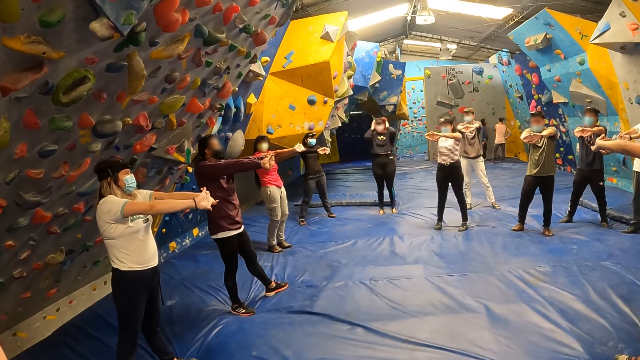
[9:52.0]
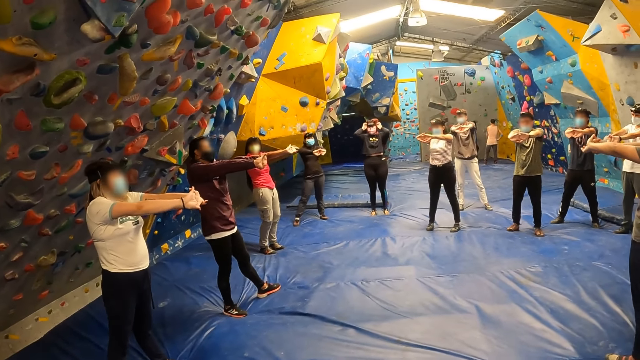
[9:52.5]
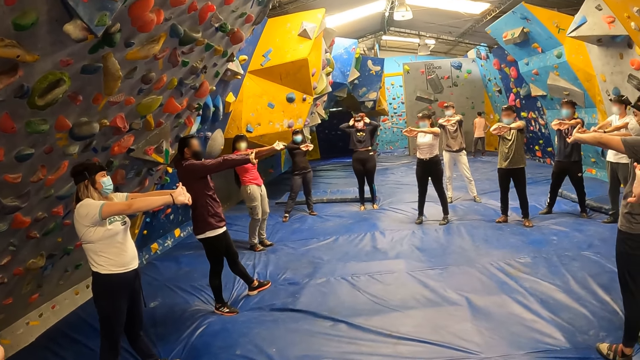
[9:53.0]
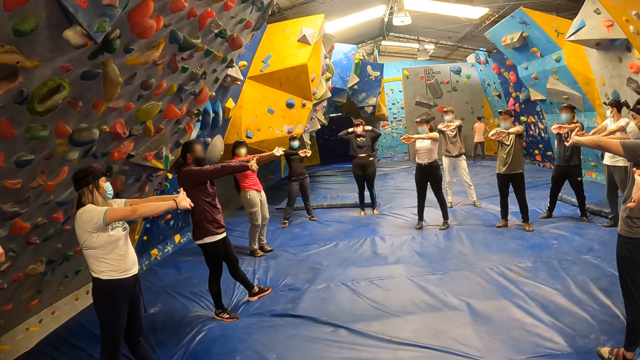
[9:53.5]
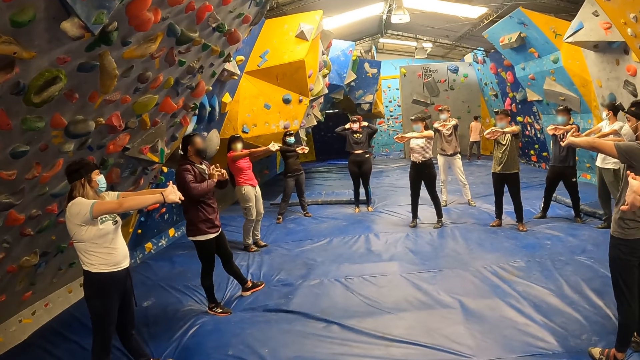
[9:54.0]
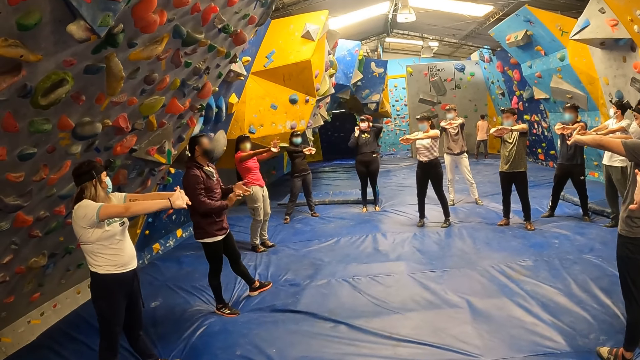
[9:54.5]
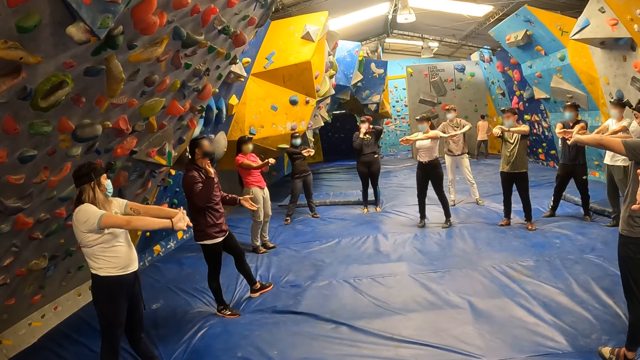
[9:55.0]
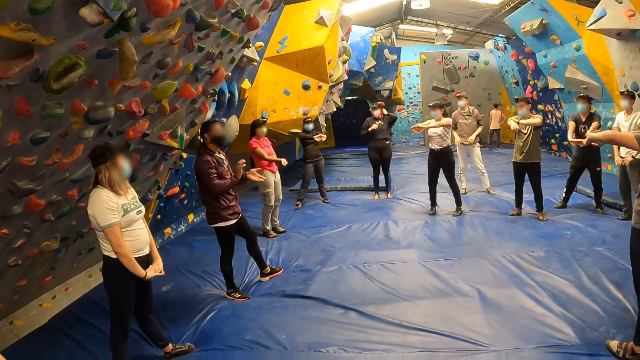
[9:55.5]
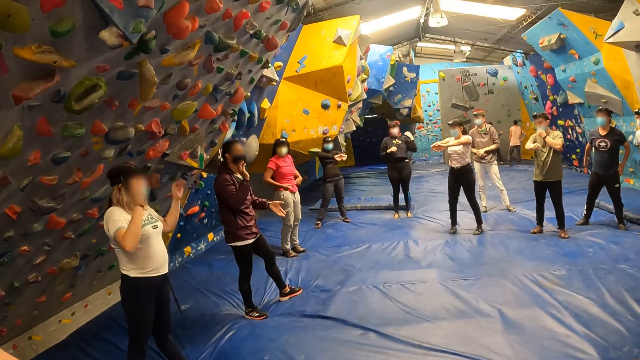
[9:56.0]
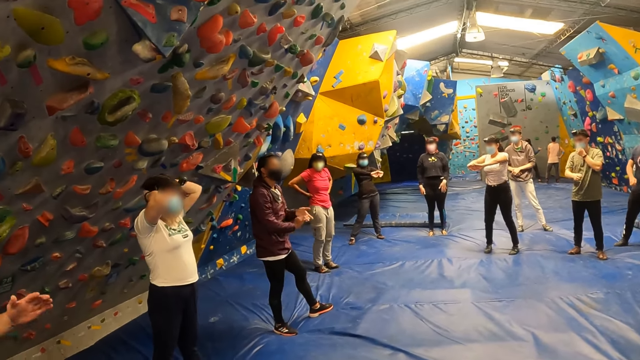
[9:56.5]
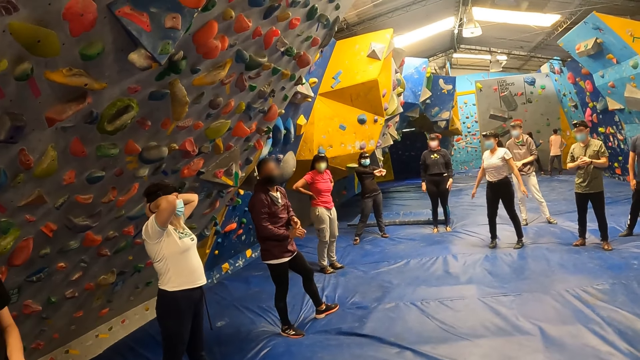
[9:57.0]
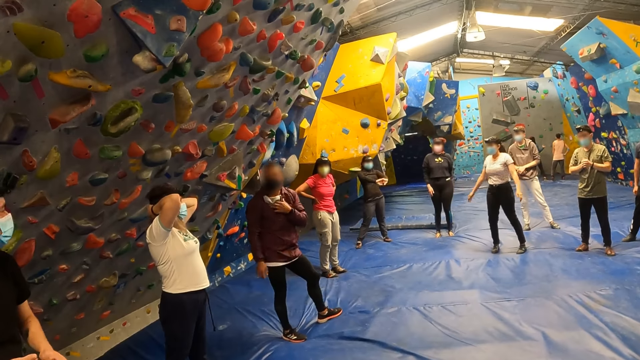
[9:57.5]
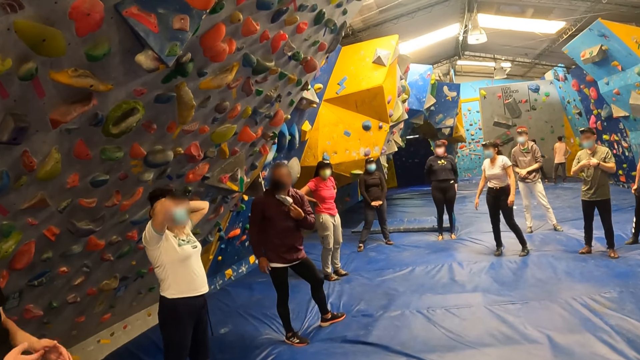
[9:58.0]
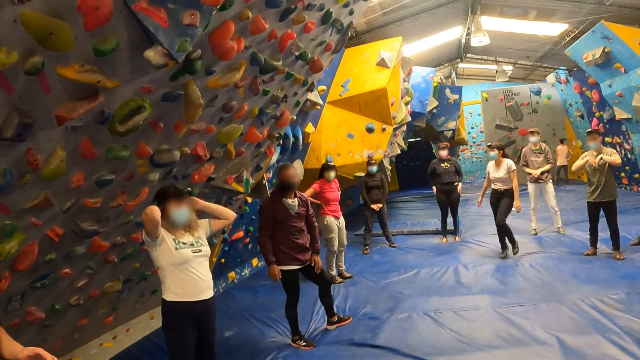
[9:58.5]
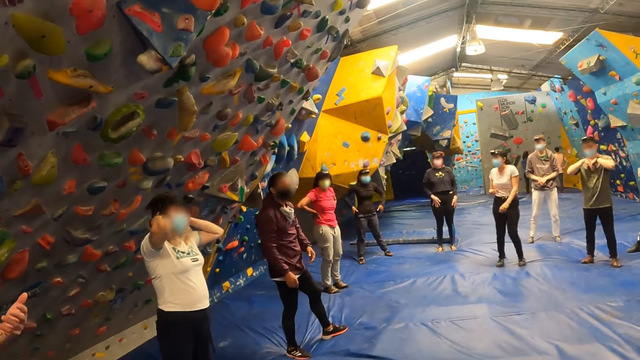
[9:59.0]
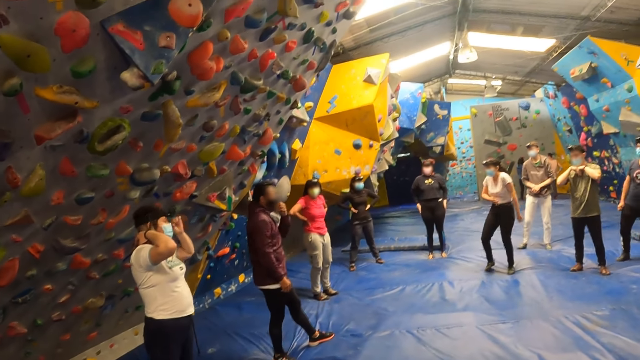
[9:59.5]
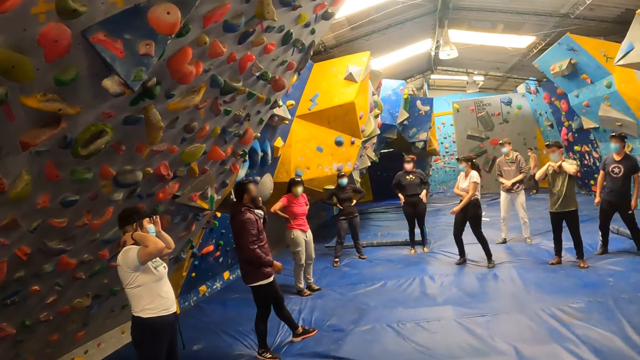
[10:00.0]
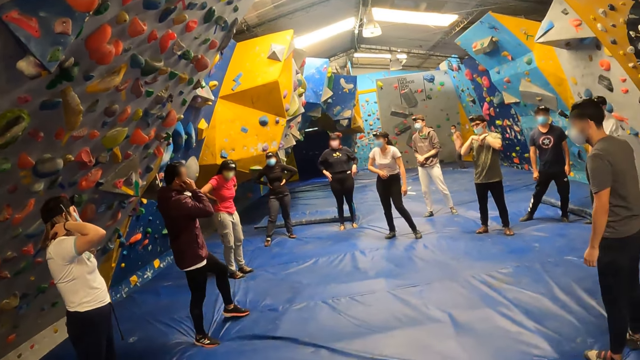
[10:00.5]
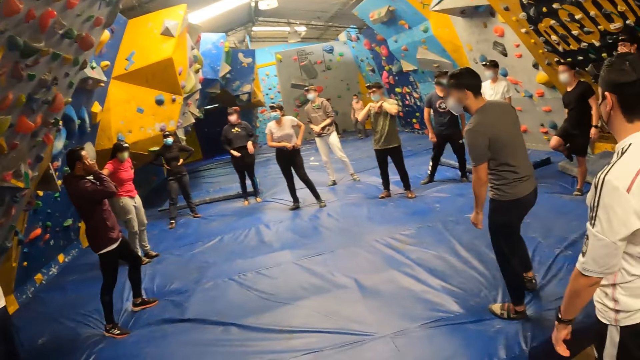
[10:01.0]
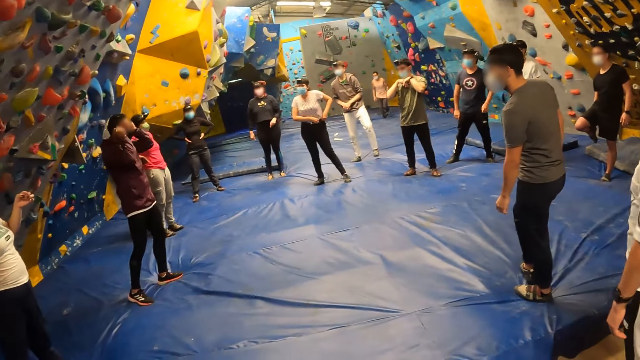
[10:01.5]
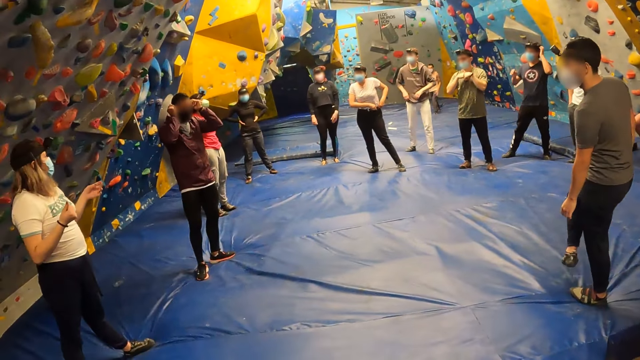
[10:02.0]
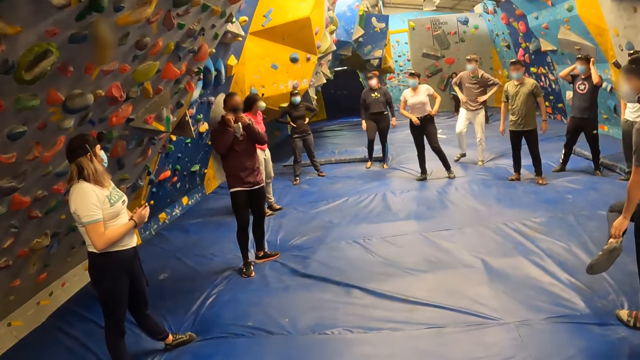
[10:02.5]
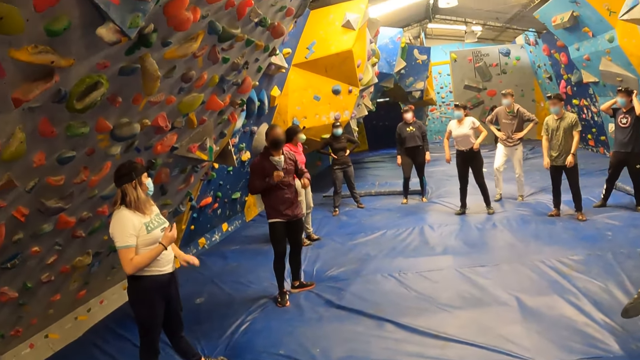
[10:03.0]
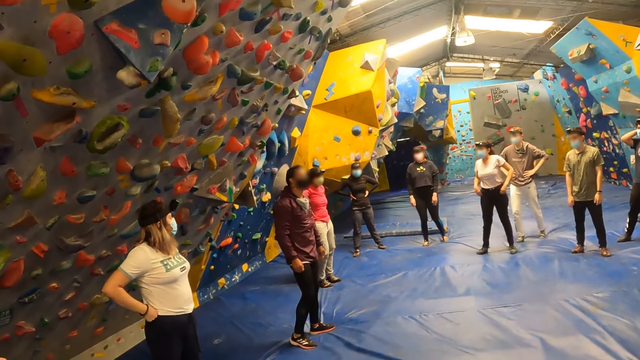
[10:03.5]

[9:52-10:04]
A woman holds her head with hands. A man moves hands. Another woman touches her hair with both hands. A third woman holds hands. The man touches his cloth with a hand. An instructor adjusts a face mask on his face with both hands.

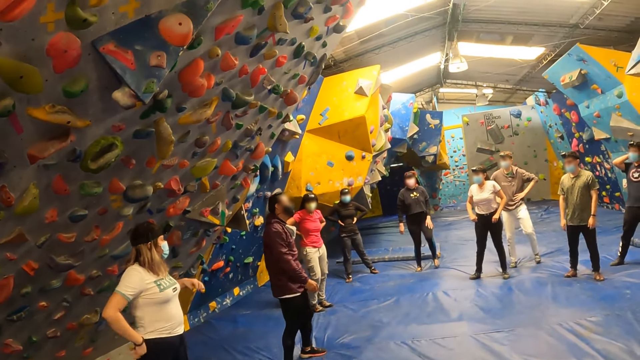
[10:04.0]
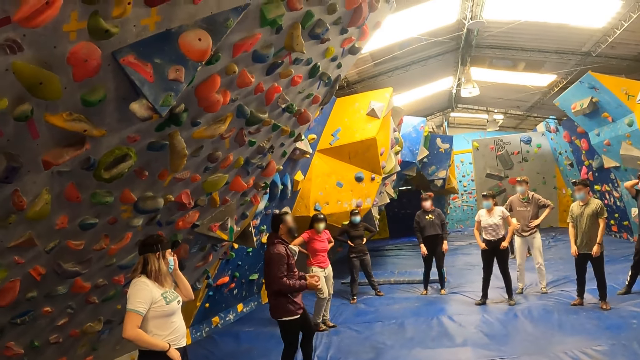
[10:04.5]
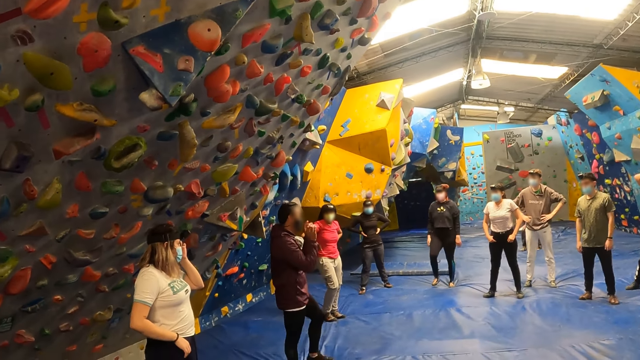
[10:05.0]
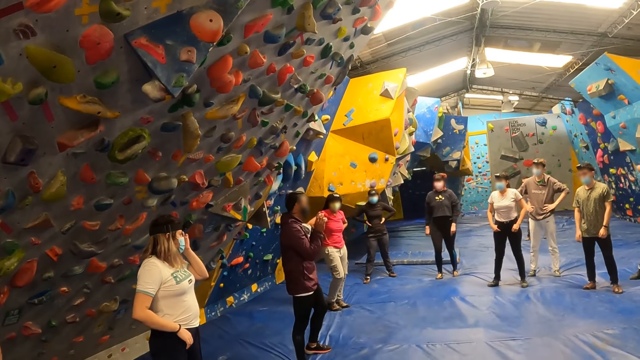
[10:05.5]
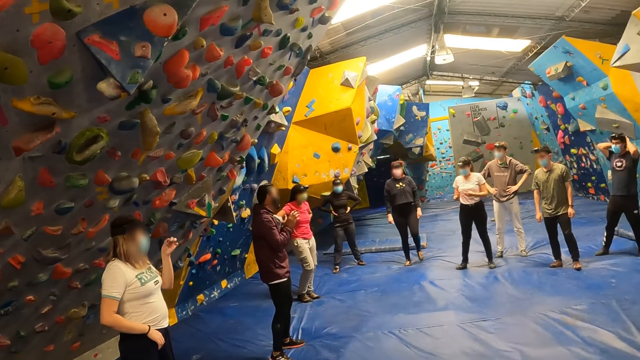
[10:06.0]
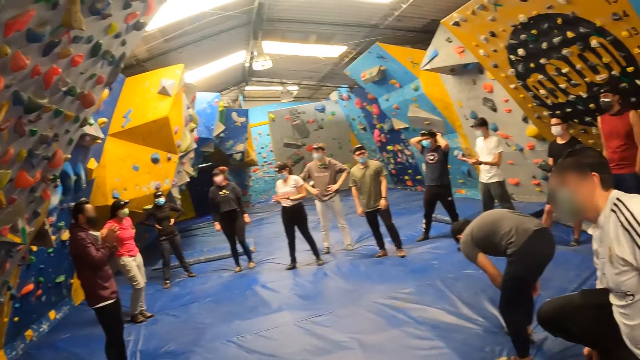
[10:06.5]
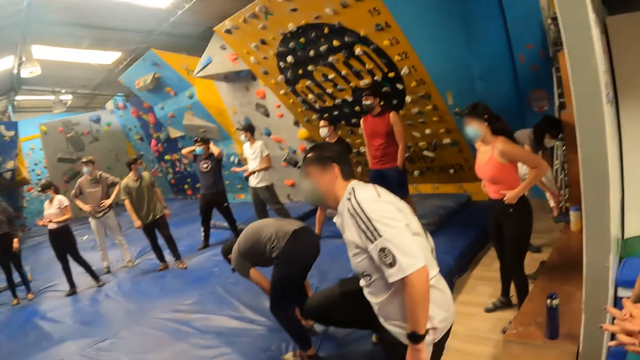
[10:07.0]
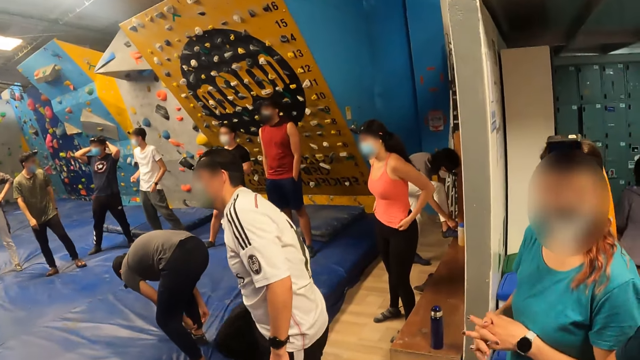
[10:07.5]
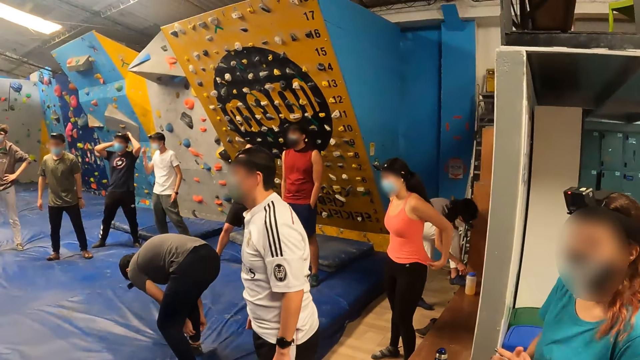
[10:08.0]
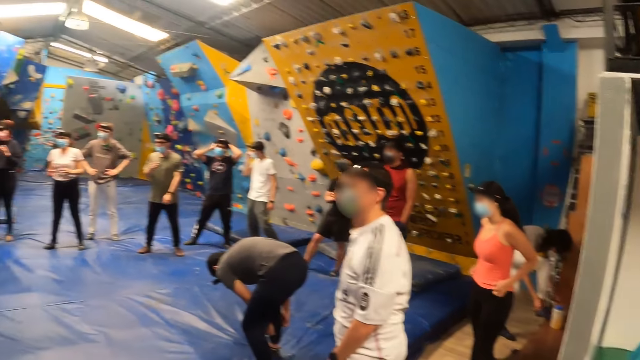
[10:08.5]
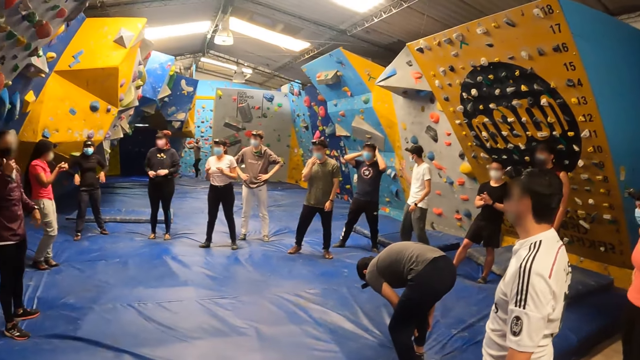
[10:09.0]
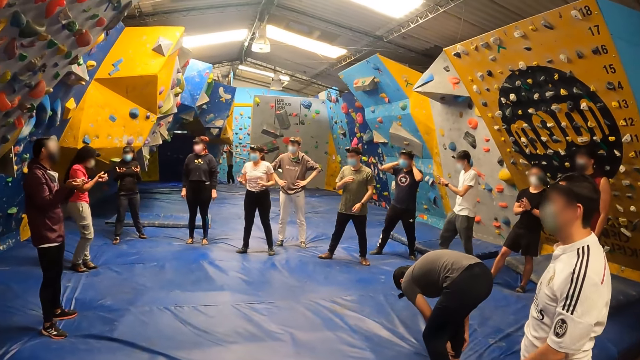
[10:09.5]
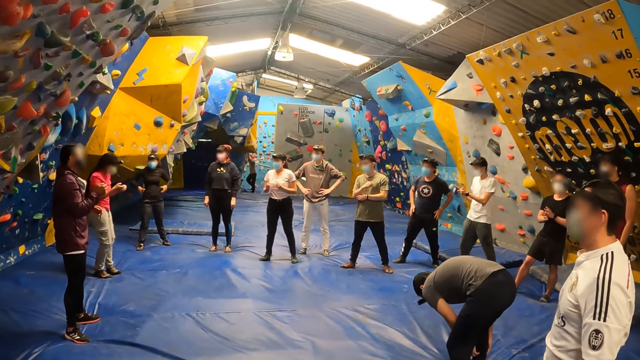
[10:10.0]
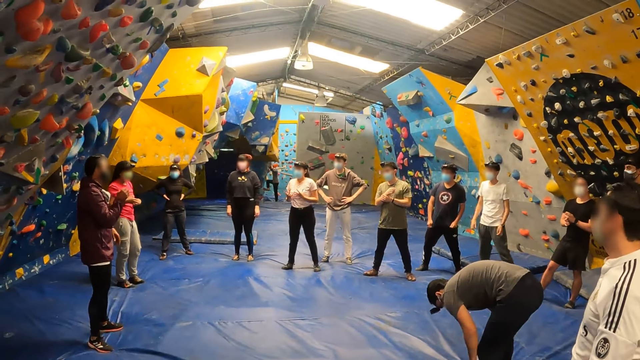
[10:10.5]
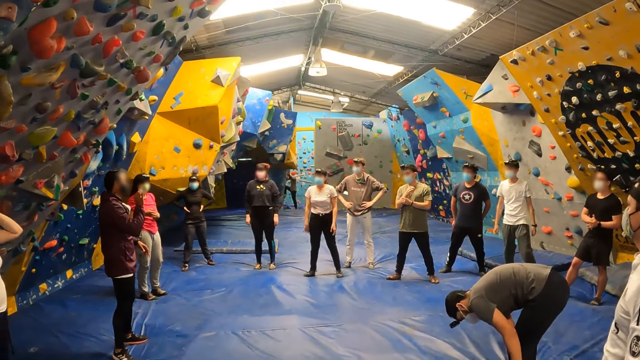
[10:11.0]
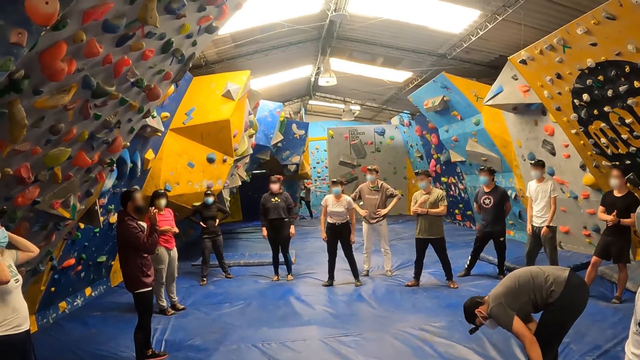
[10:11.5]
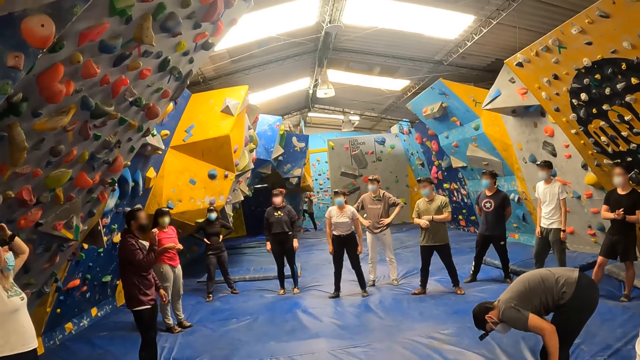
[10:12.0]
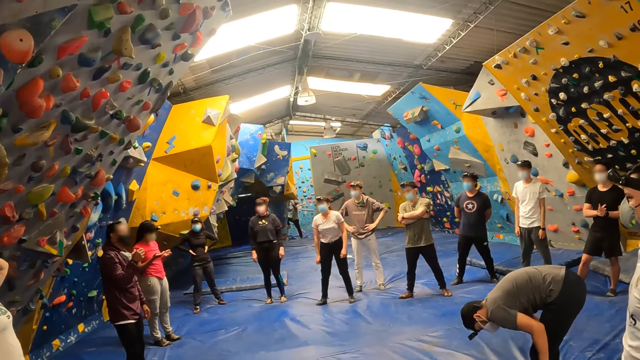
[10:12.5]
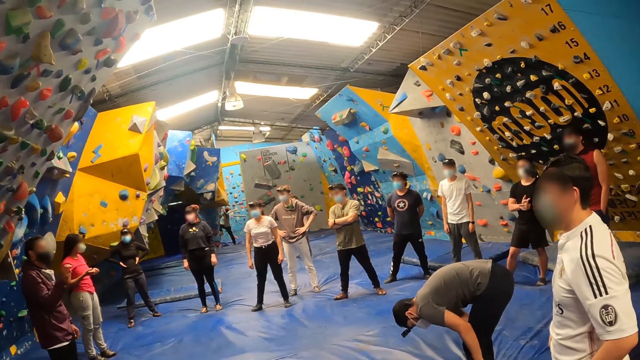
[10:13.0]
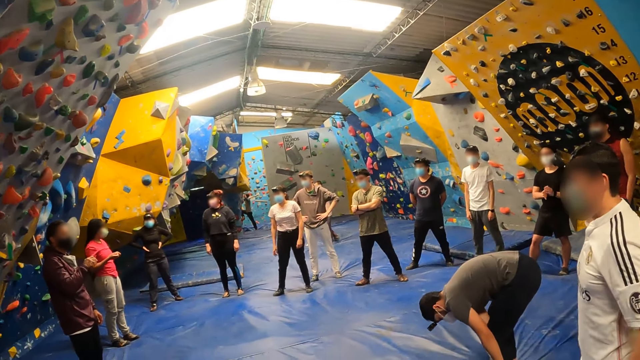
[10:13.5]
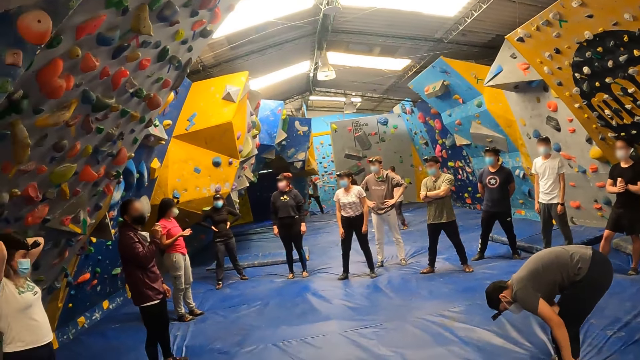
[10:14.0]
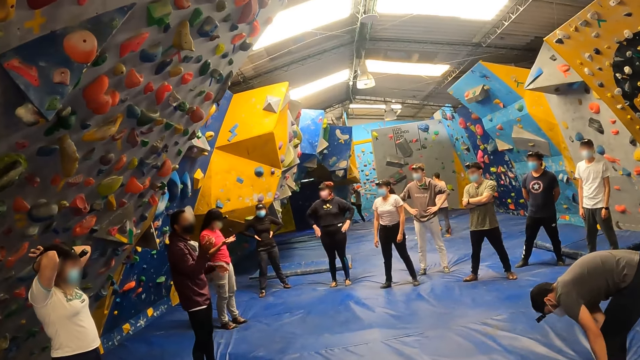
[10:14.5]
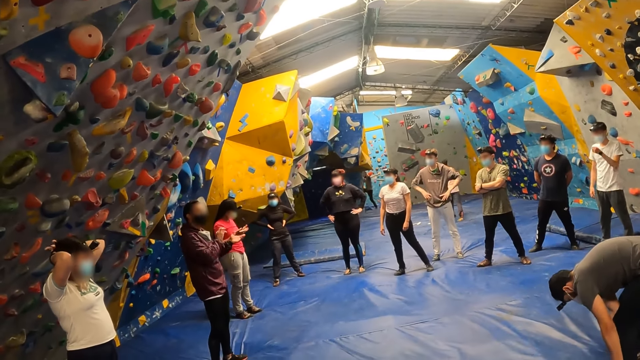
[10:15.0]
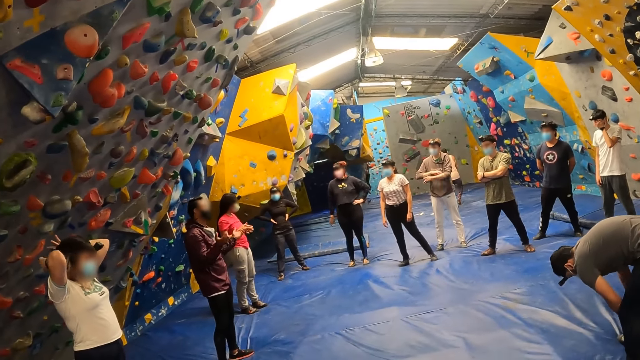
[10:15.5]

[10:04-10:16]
The woman removes dirt from her eyes with her left hand. A man moves his hands. Another man adjusts his play pants with his right hand. Another woman pulls her cloth with her hands. Another woman ties a shoe. Another man puts his hands in his pockets. Another man bends. The first woman adjusts her hair with both hands. The first man moves his hands.
